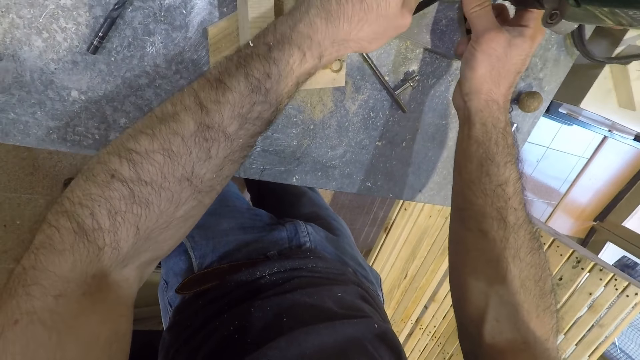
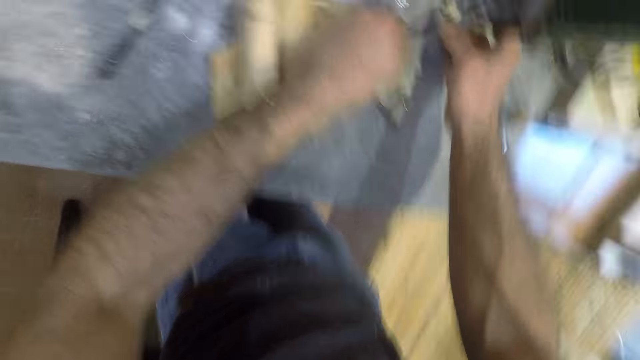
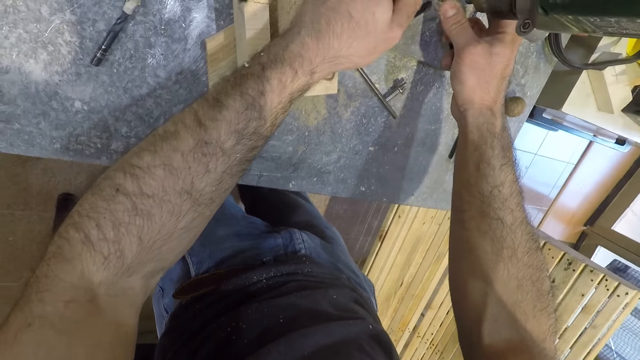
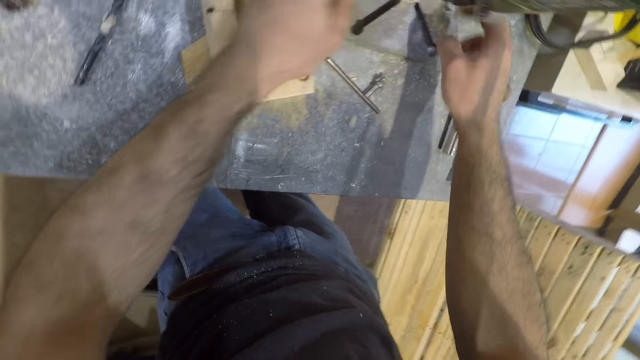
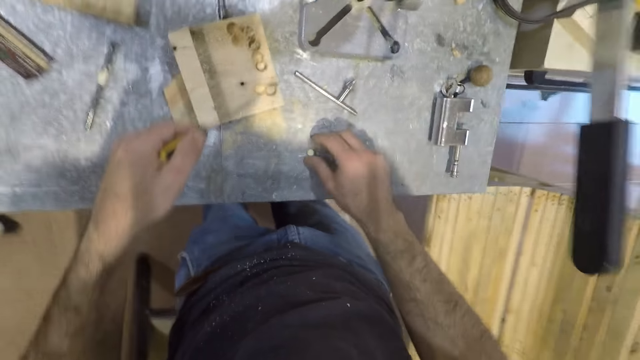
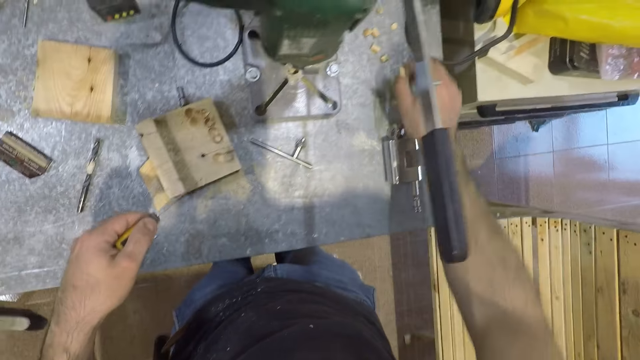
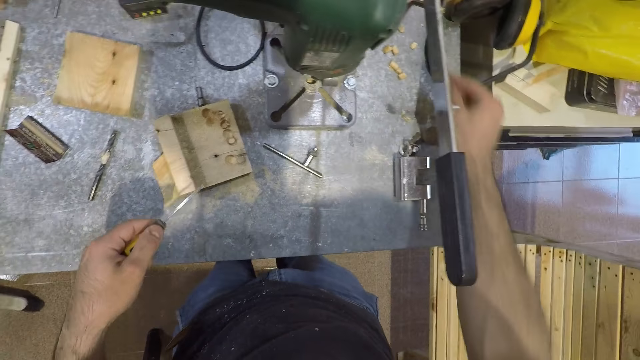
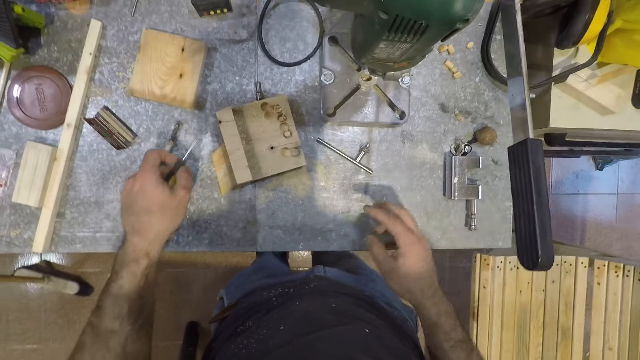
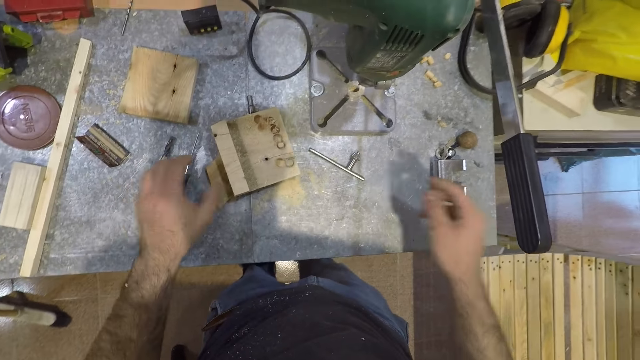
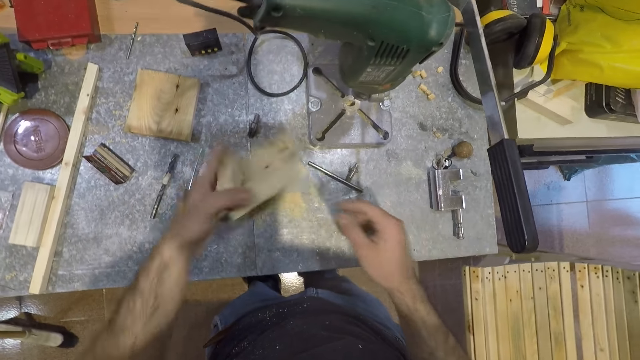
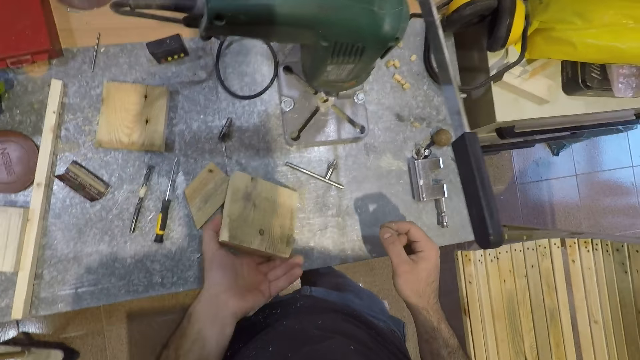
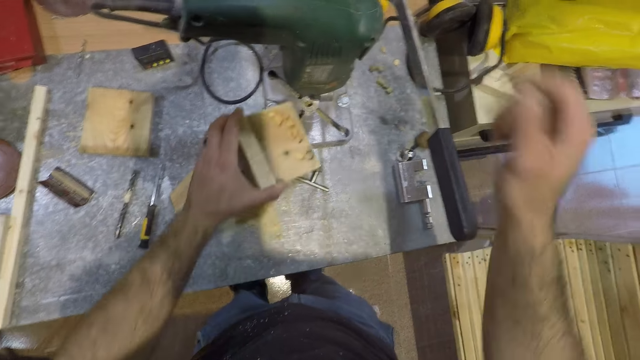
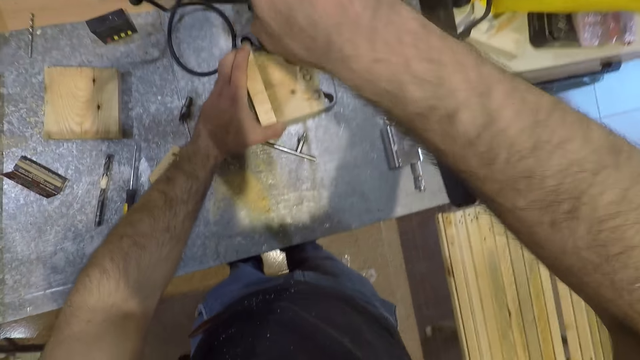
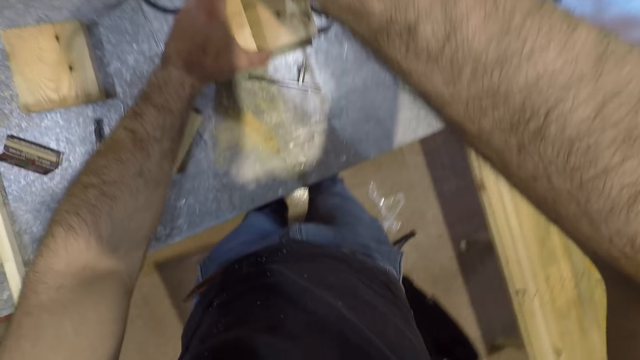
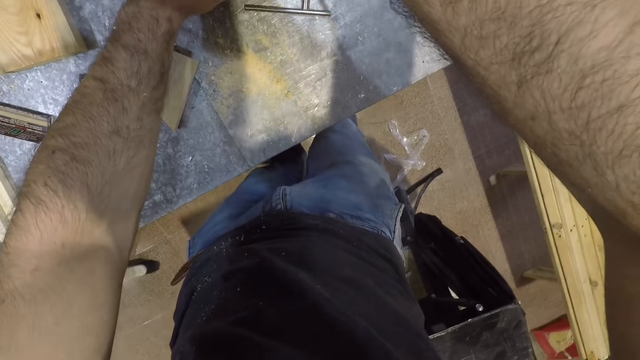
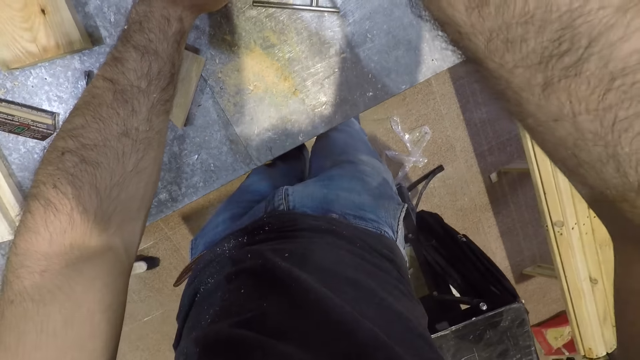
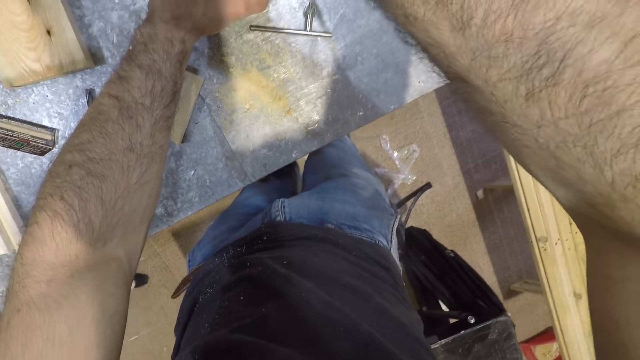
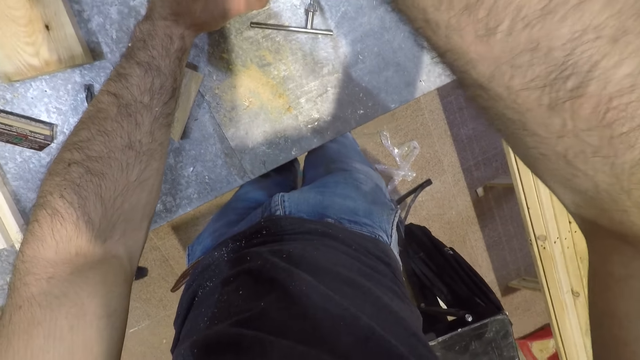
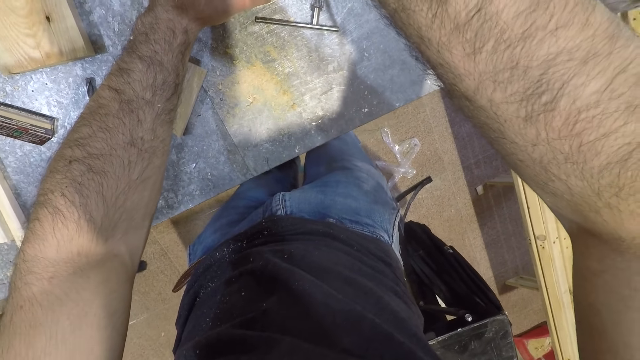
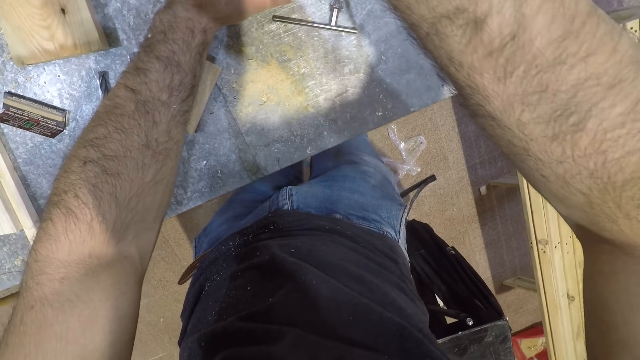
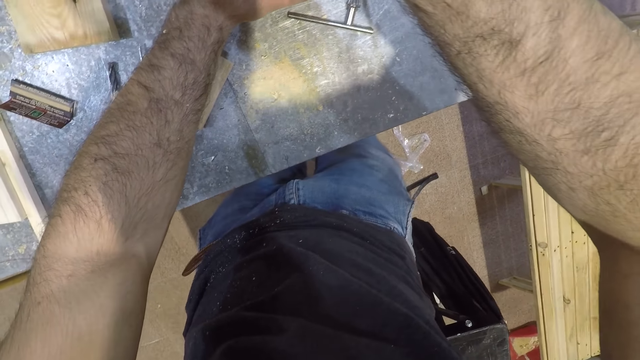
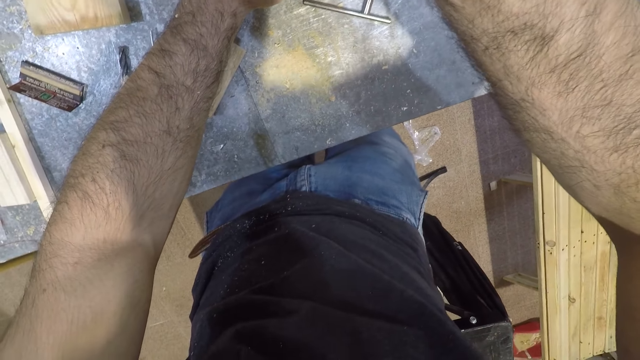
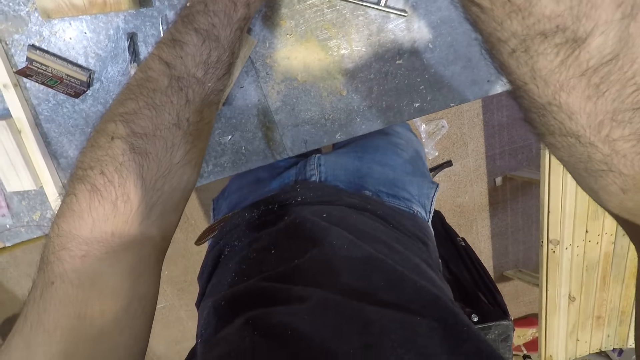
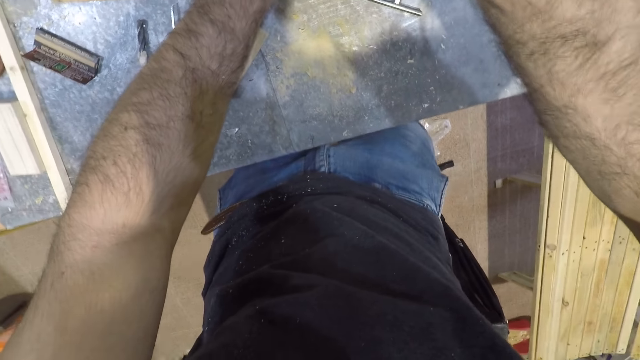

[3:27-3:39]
The camera wearer removes the screwdriver from the mortising machine. He picks an unwanted part from the table and drops the unwanted part on the table. He drops the screwdriver in his left hand. He moves a spanner. He picks the piece of wood from the table with his left hand. He hits the table with the piece of wood in his left hand. He places the piece of wood under the table. He places his right hand on the mortising machine. He punches the piece of wood. He starts the mortising machine.

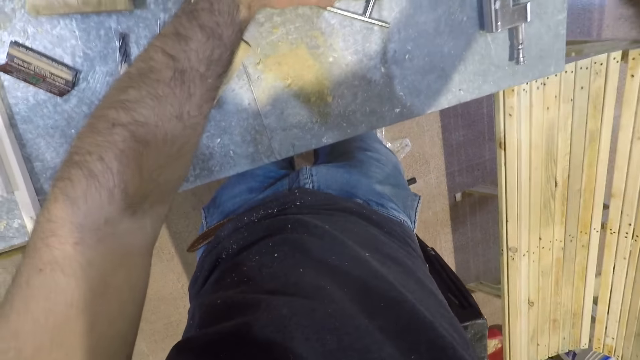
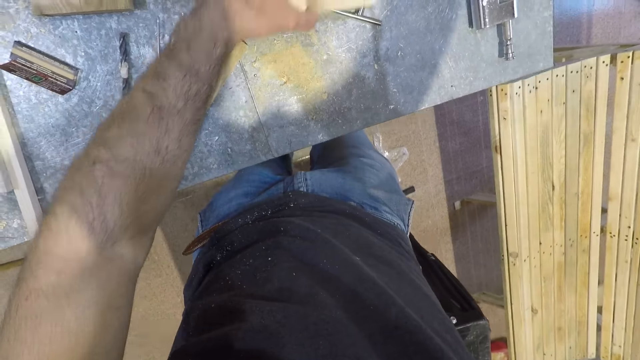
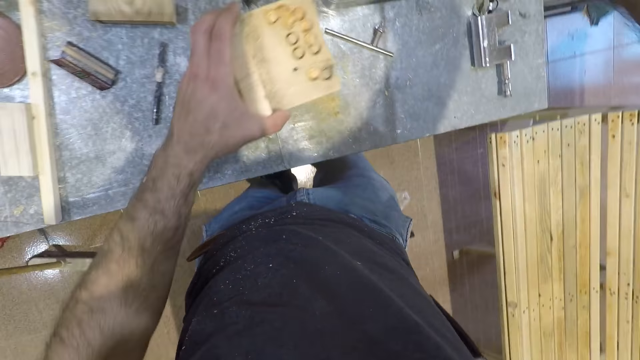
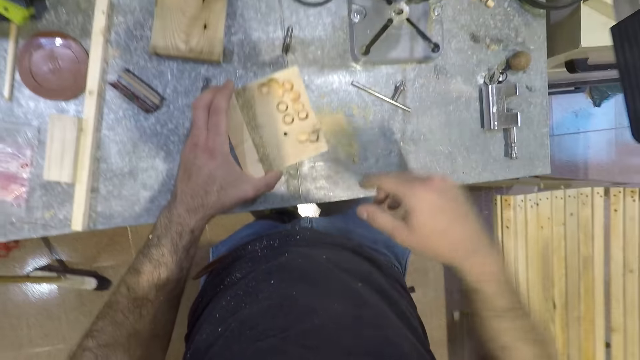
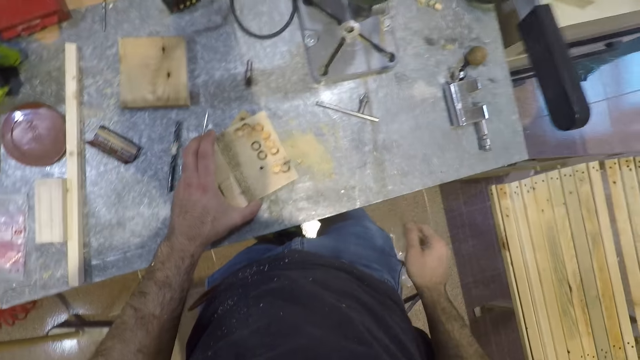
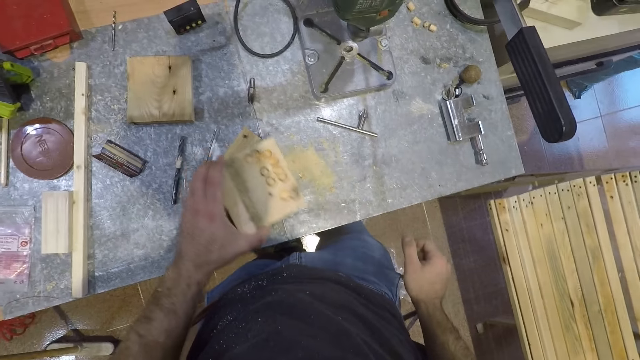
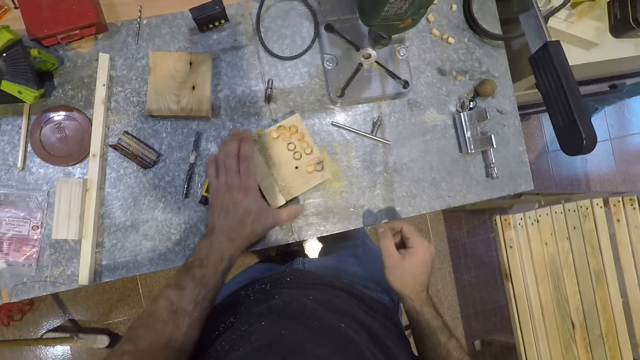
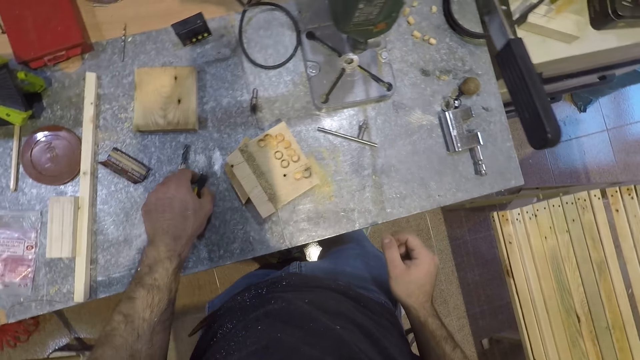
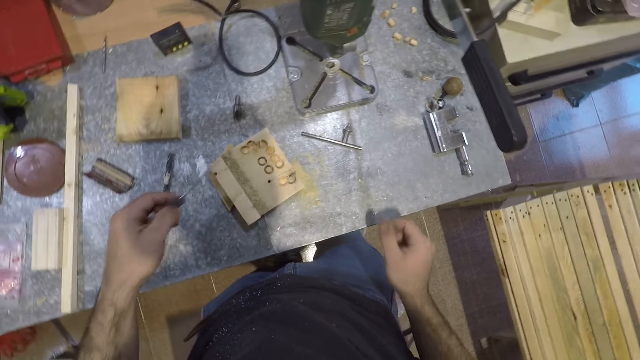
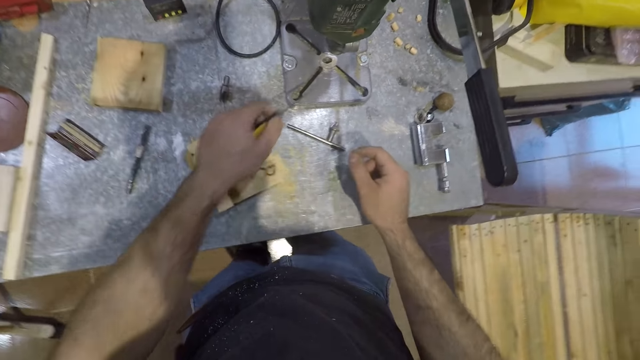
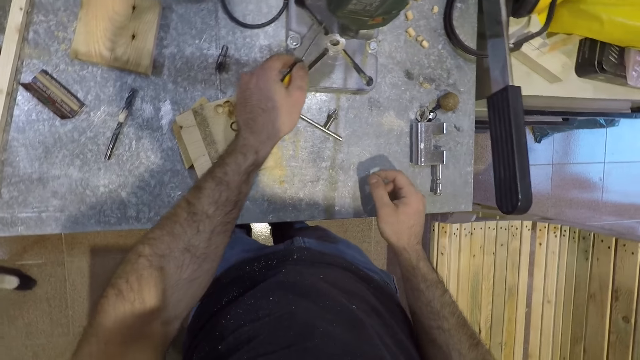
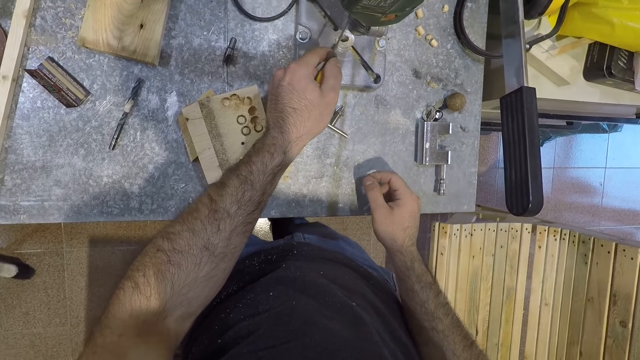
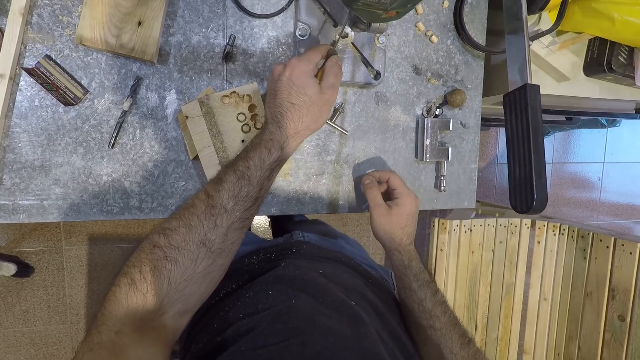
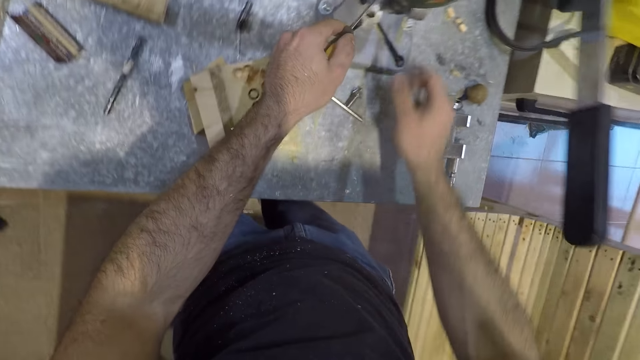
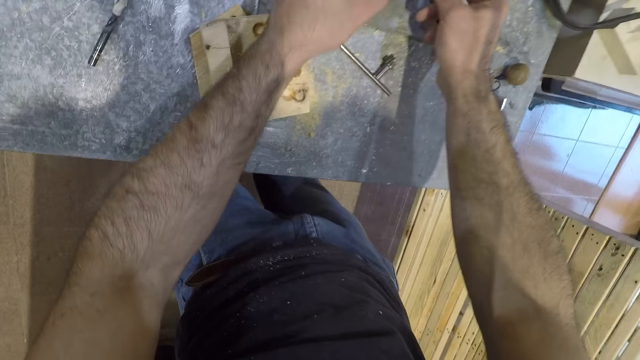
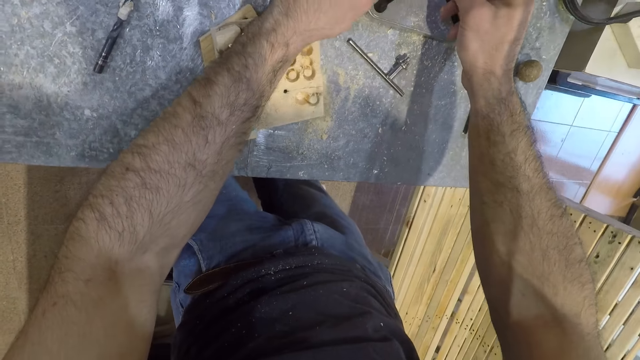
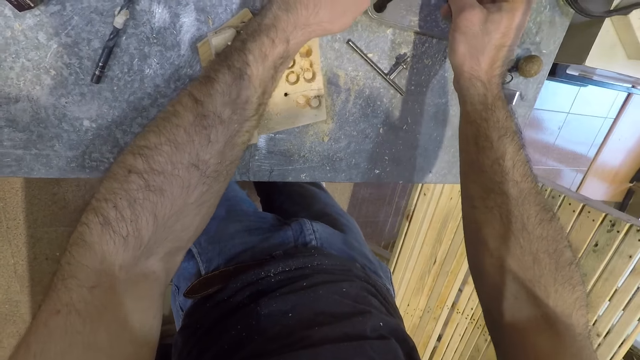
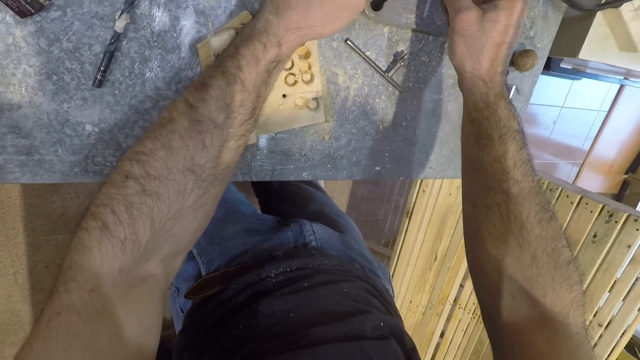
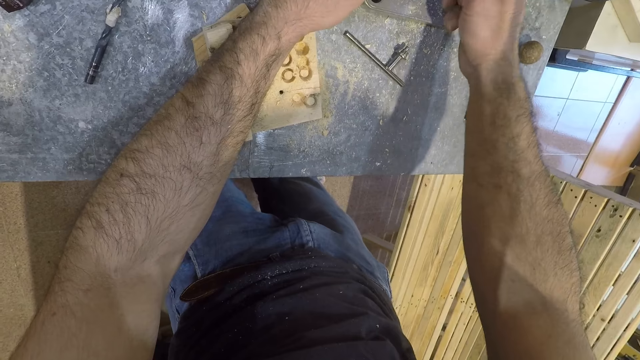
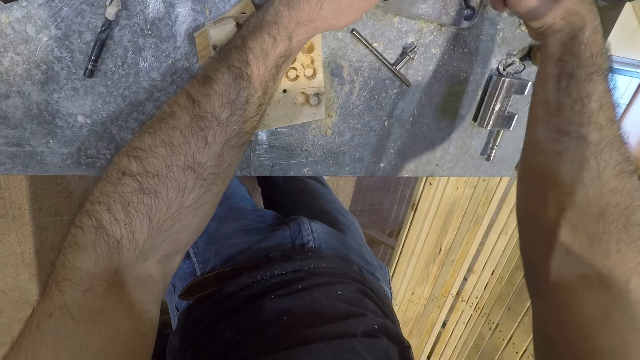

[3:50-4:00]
The camera wearer removes the piece of wood from the mortising machine. He removes his right hand from the mortising machine. He places the piece of wood on the table. He looks around. He picks the screwdriver from the table with his left hand. He moves the screwdriver towards the mortising machine. He fixes the jigsaw. He moves his right hand towards the mortising machine. He uses the screwdriver on the mortising machine.
